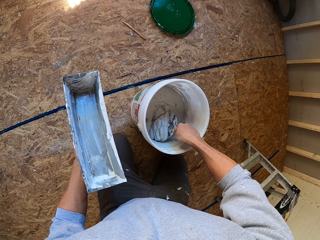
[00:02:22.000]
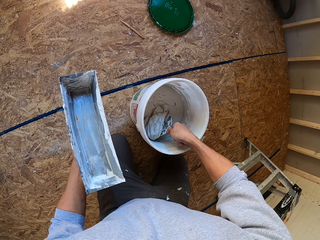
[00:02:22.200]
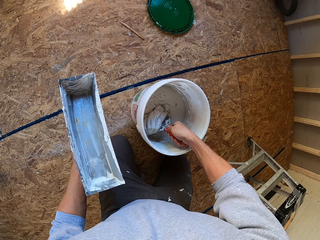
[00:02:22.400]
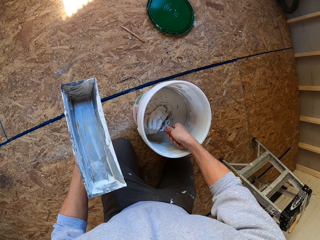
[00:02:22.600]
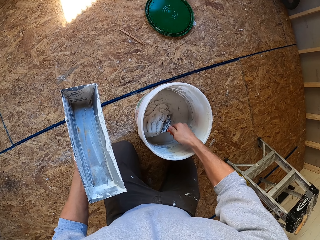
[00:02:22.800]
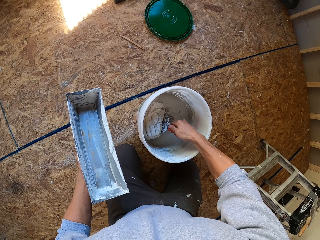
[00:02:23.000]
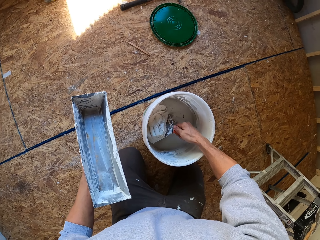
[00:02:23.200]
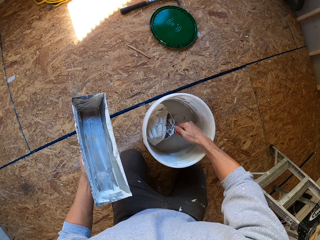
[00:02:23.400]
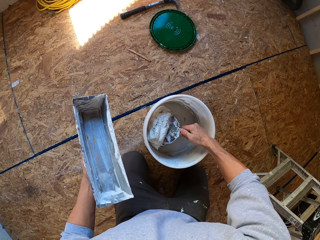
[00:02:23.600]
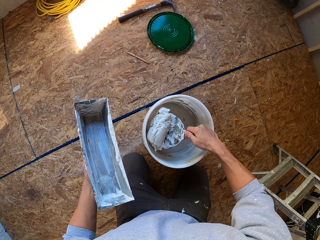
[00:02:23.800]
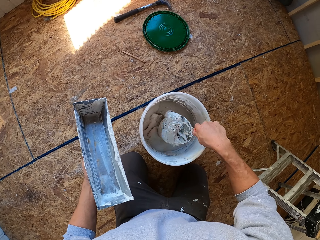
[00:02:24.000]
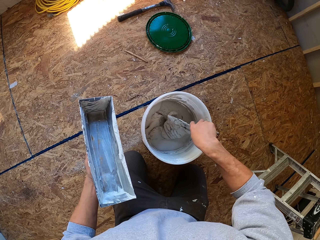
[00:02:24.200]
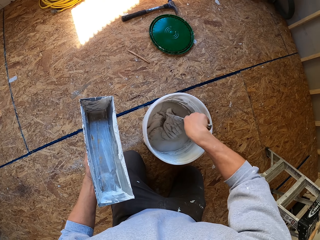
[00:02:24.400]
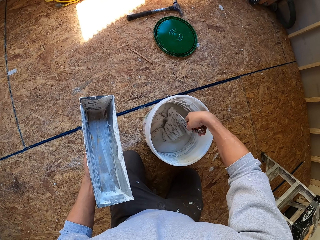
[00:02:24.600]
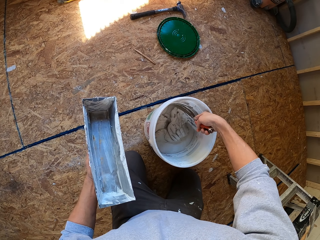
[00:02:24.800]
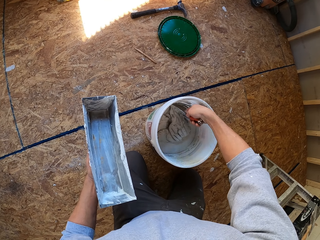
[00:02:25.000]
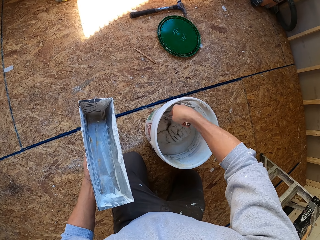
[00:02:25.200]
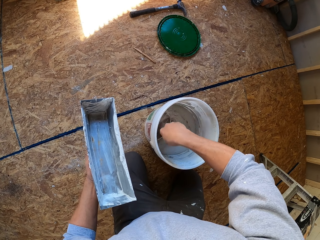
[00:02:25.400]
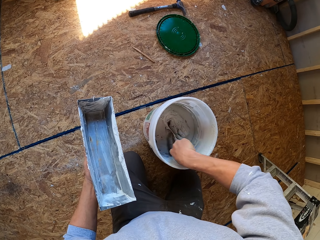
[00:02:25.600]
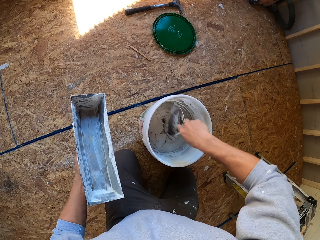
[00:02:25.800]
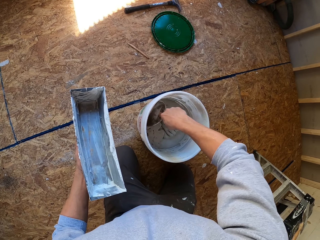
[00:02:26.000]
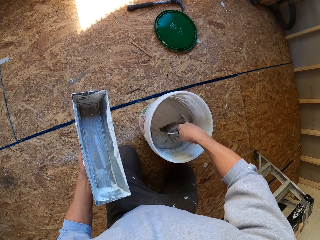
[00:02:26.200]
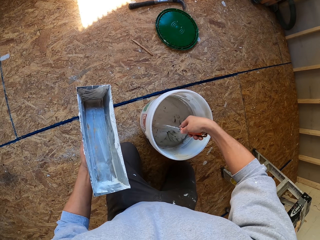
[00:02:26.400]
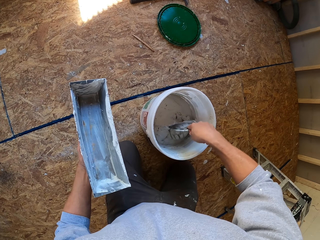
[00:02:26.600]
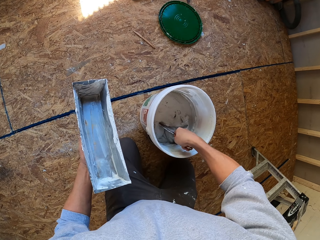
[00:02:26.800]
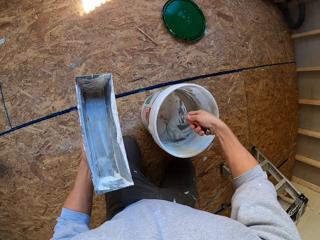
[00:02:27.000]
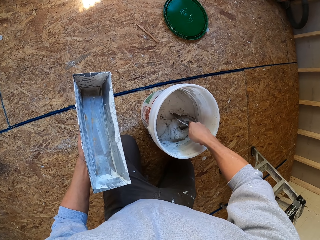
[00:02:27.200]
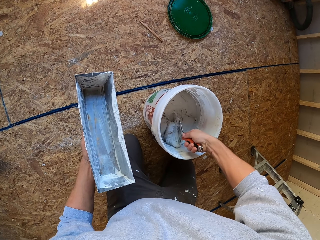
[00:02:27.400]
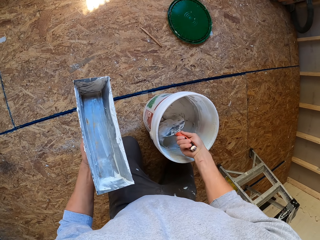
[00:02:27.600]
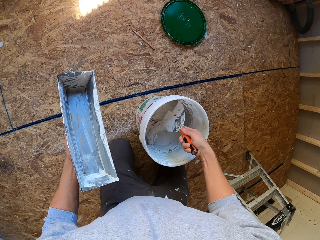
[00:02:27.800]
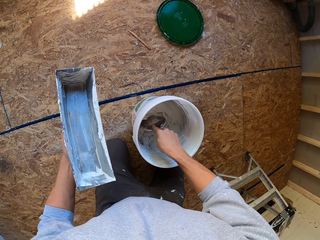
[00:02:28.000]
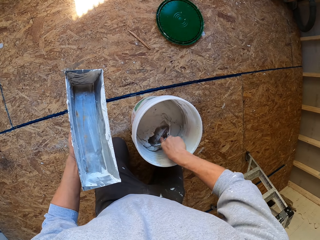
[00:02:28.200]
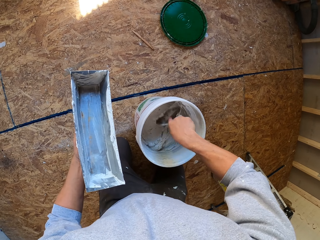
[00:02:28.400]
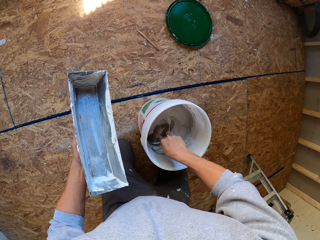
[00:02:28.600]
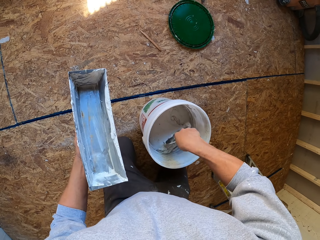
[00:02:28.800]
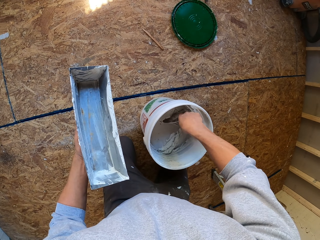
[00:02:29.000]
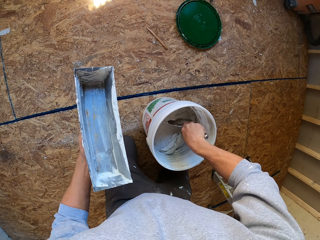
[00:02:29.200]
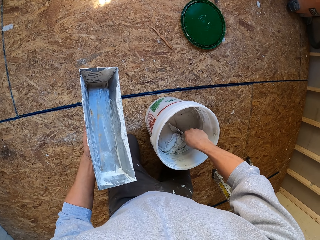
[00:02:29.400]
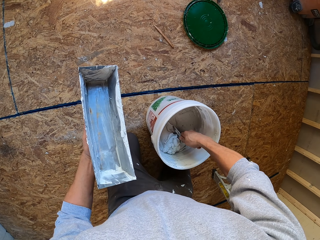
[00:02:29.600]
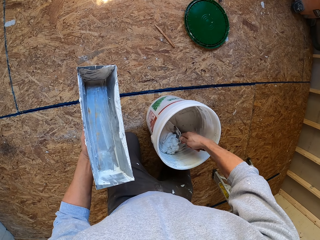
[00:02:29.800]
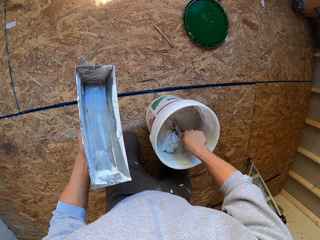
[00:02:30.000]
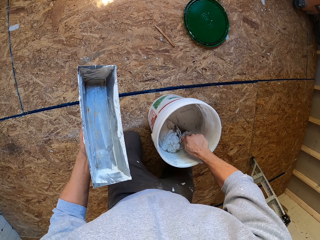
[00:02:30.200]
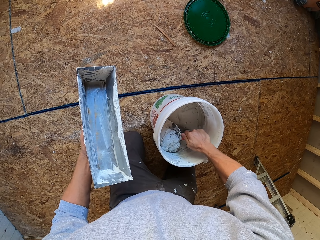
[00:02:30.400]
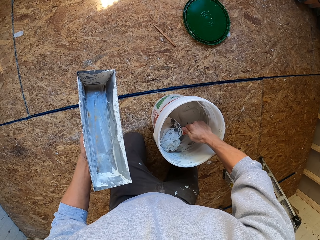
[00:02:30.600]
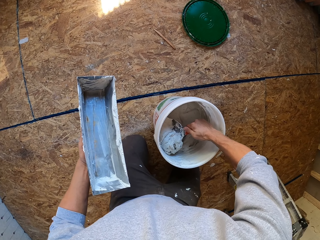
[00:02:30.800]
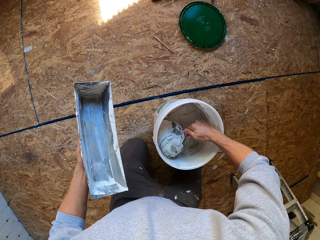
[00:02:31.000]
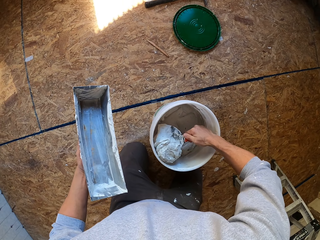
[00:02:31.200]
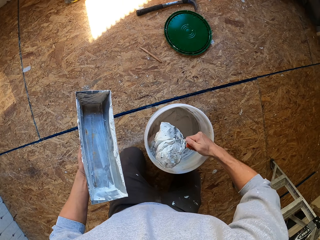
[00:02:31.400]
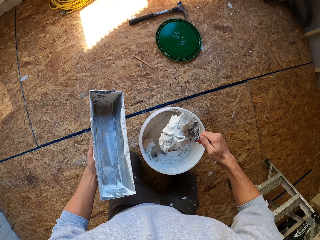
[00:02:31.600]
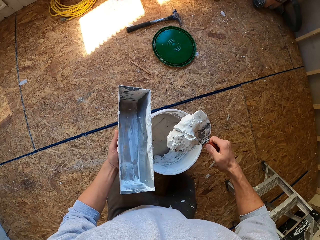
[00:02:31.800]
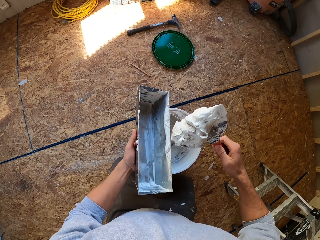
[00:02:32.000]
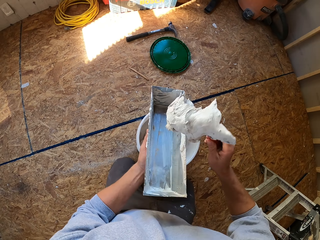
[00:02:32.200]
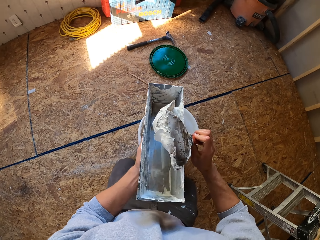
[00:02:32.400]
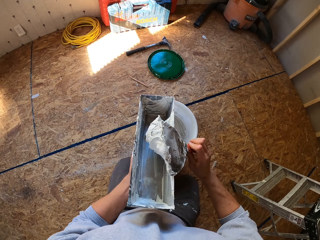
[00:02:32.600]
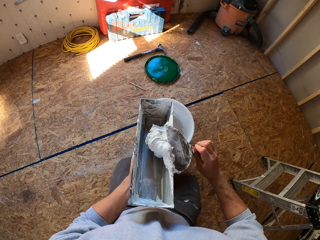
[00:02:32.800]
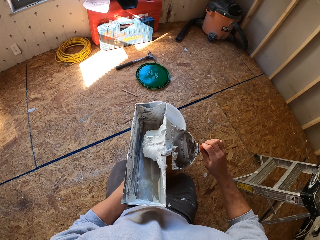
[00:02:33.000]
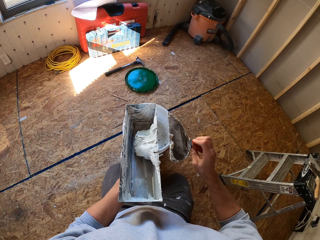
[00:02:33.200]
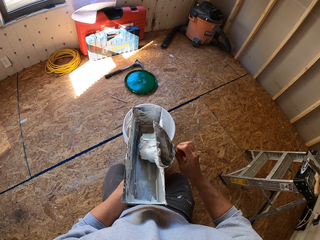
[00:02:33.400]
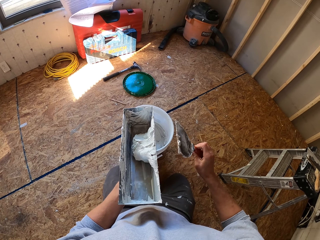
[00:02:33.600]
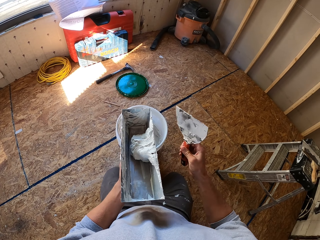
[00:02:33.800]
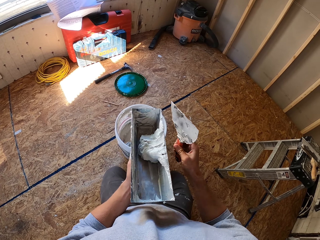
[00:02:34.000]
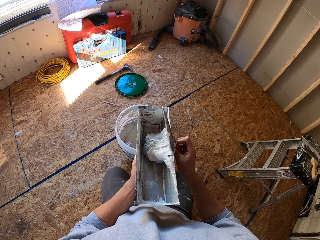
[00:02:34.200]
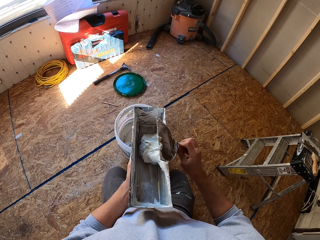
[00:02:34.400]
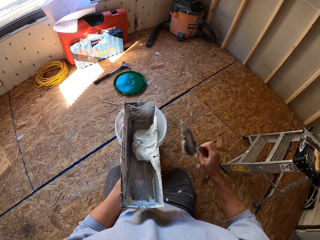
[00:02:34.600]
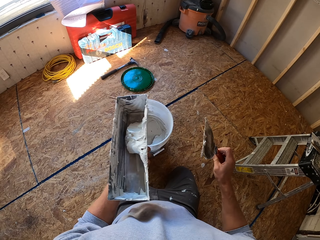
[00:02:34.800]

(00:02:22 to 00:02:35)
The camera wearer scoops paint with the scraper from a bucket to a container. They put the filler in something.

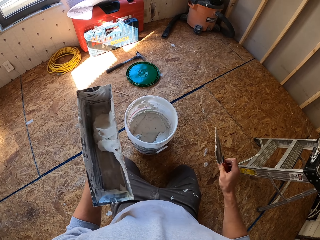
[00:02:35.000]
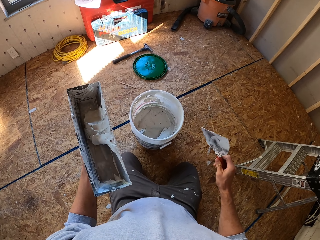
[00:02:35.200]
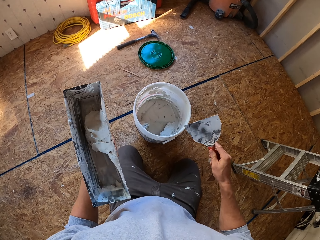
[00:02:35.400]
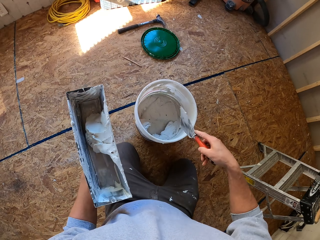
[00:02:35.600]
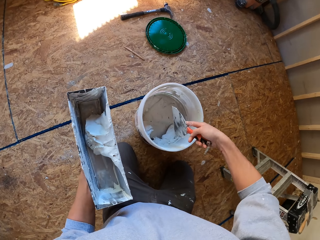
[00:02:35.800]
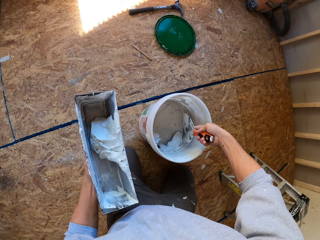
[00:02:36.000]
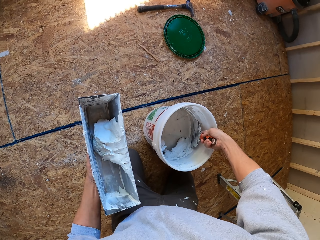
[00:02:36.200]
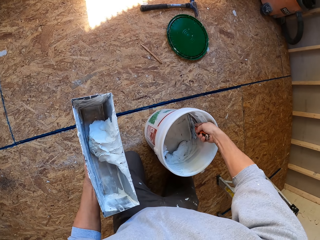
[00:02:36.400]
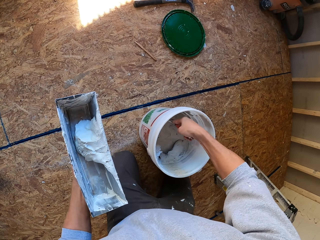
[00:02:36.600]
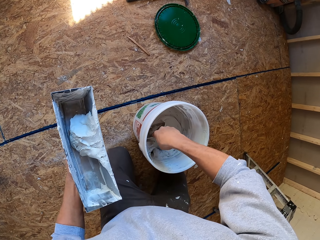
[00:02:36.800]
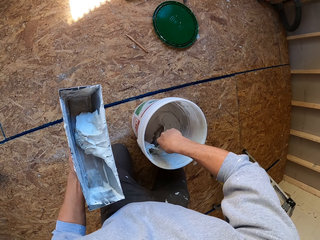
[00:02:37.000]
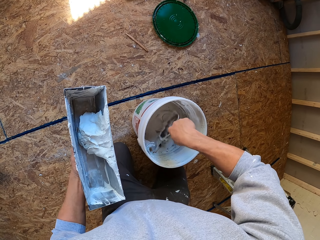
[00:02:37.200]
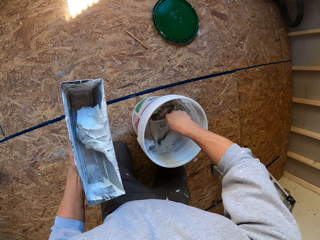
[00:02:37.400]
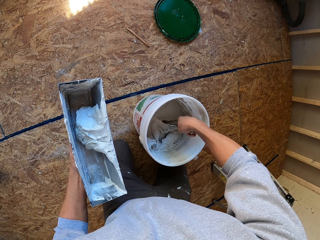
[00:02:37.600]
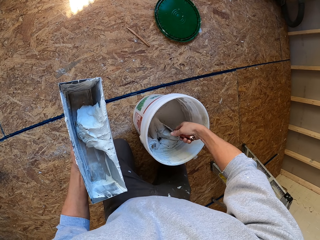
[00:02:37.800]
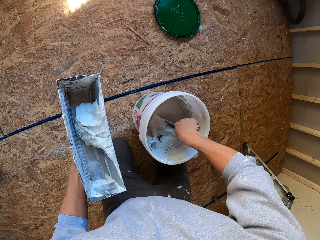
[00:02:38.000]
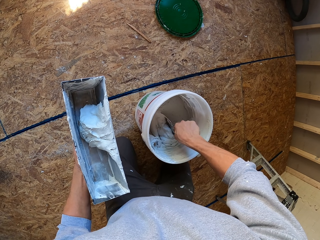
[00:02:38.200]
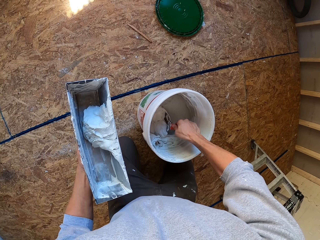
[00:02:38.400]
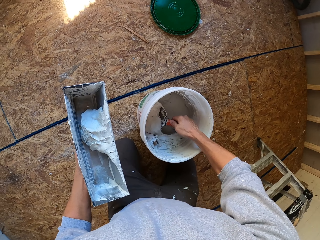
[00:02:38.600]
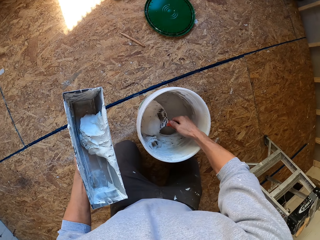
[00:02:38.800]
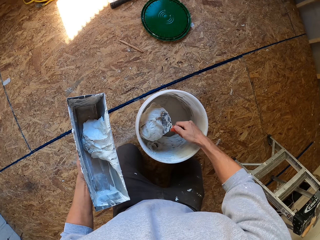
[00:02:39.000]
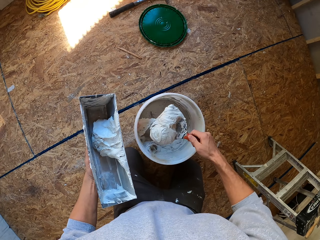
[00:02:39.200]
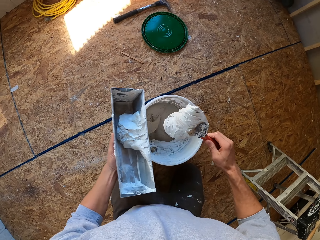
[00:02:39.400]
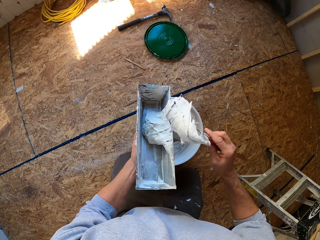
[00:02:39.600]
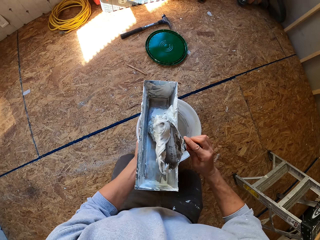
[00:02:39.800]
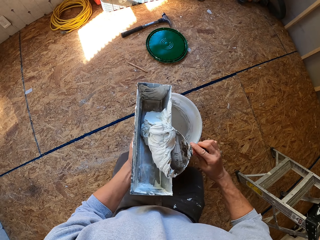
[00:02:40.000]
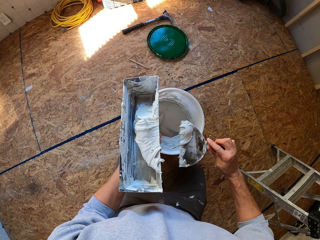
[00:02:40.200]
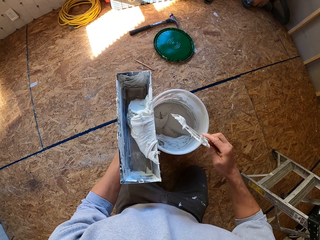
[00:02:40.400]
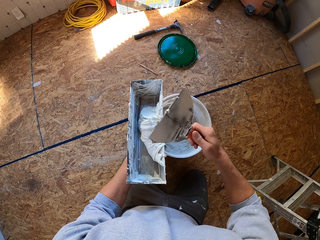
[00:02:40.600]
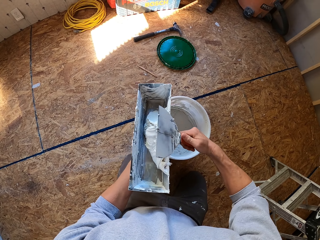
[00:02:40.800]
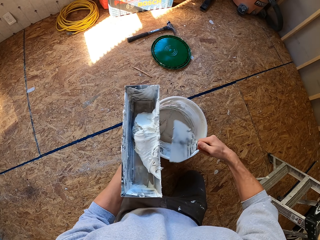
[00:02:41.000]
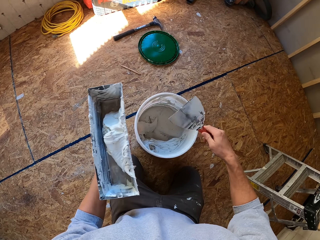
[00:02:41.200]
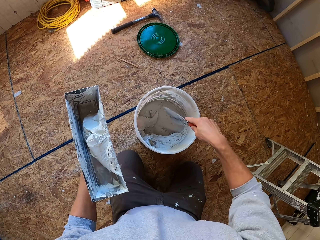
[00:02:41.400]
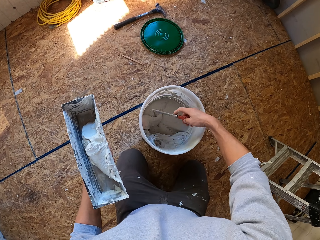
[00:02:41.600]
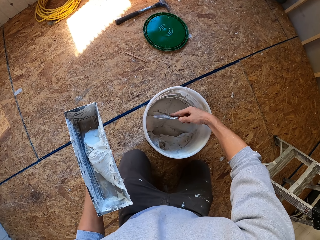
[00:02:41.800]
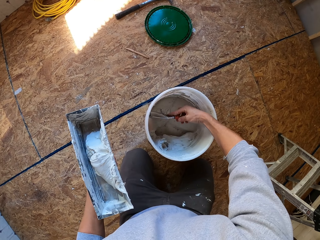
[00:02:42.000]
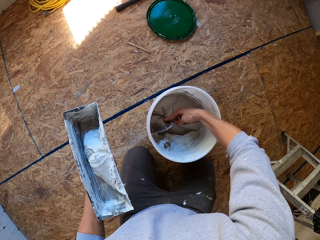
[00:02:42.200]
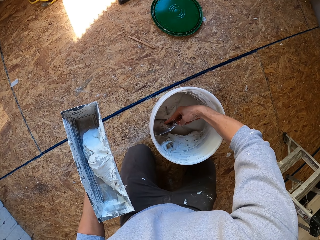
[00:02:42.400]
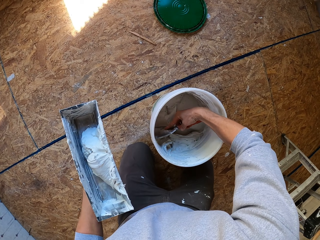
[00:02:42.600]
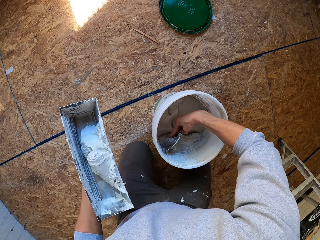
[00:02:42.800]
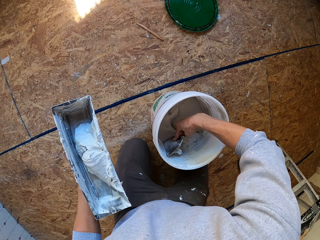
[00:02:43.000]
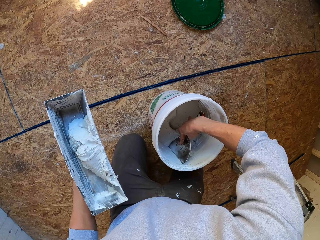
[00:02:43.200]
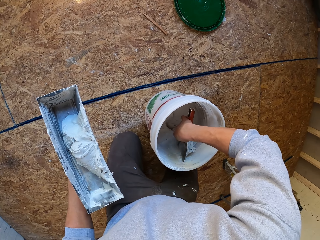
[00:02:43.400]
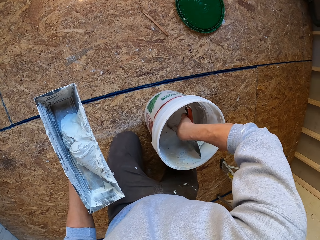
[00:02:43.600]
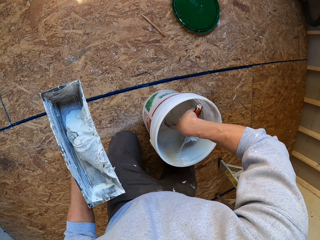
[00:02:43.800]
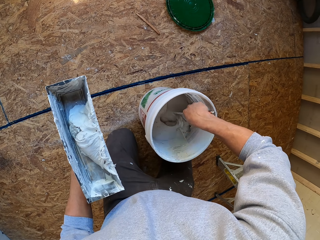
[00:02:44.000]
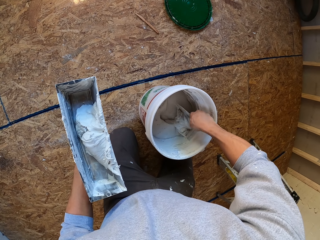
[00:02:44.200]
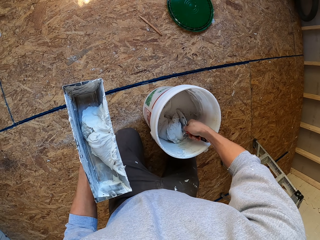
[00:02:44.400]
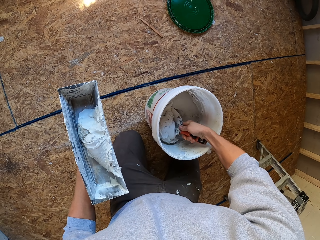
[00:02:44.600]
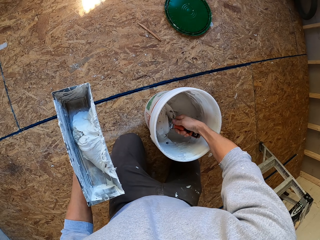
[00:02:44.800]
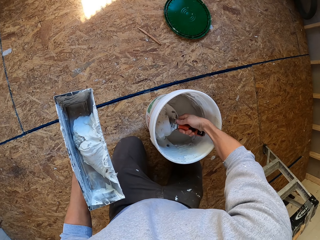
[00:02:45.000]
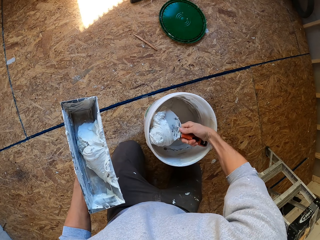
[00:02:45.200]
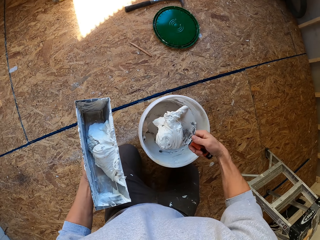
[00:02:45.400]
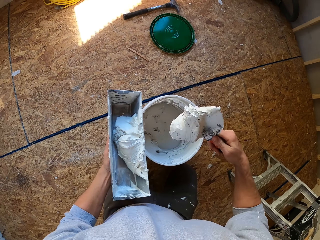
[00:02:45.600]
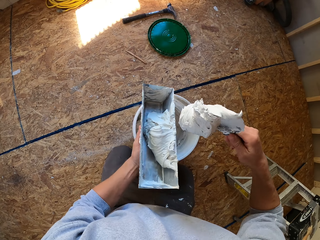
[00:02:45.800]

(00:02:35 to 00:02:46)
The camera wearer scoops filler from the bucket. They put the filler in something. They scoop filler from the bucket.
